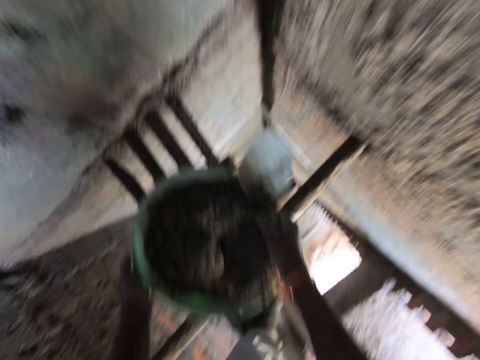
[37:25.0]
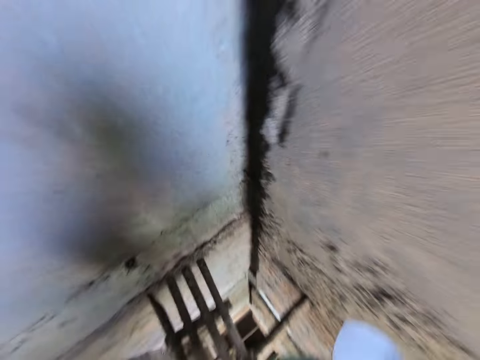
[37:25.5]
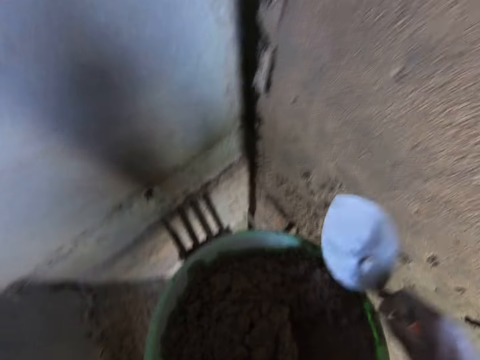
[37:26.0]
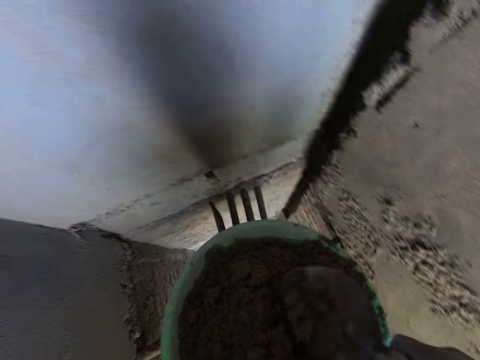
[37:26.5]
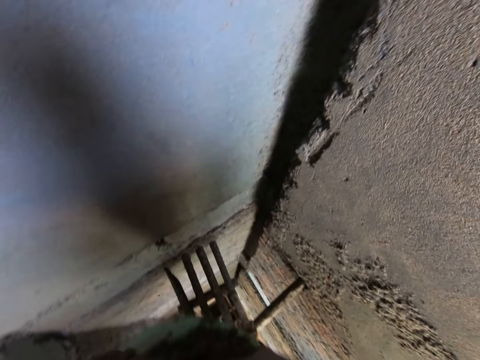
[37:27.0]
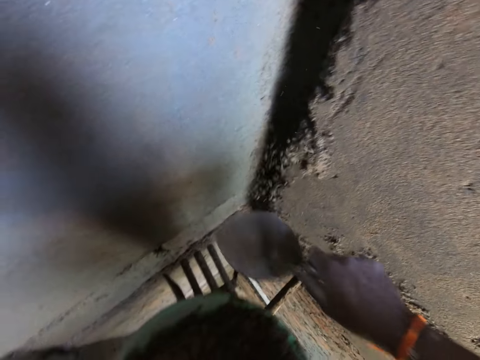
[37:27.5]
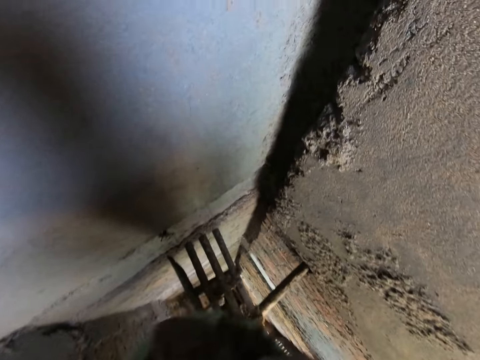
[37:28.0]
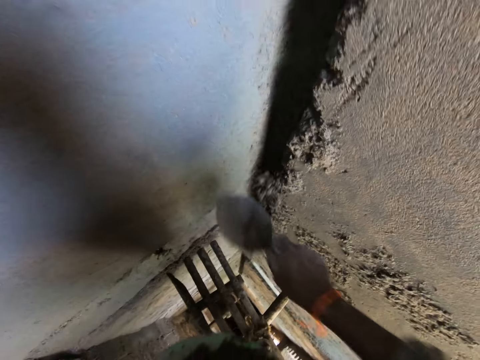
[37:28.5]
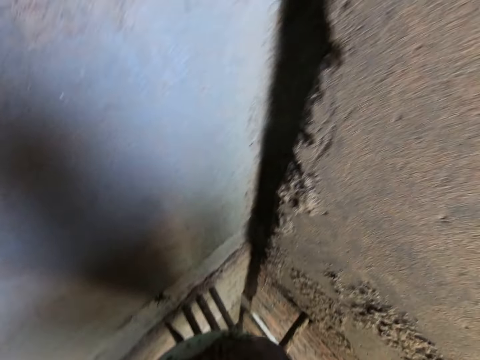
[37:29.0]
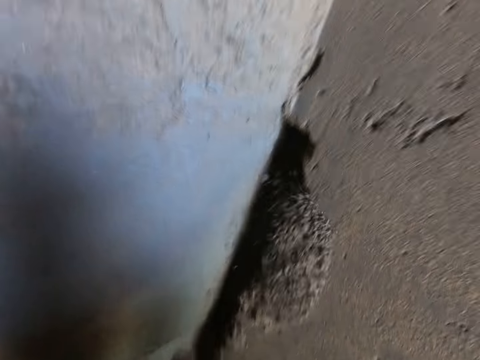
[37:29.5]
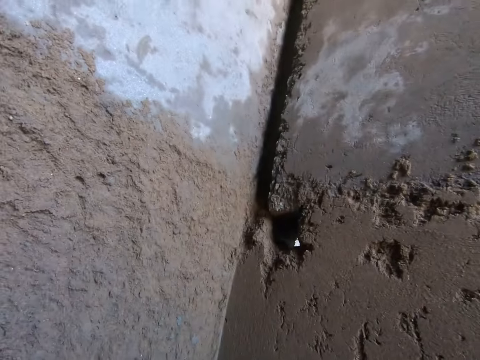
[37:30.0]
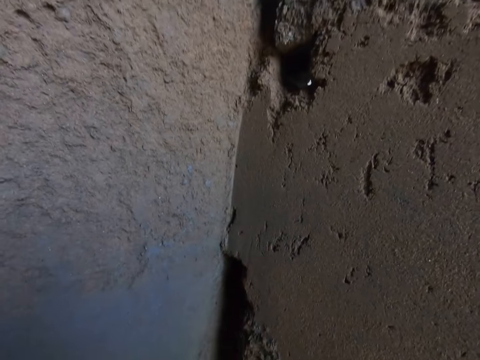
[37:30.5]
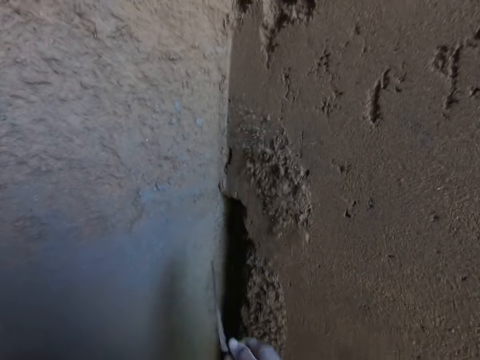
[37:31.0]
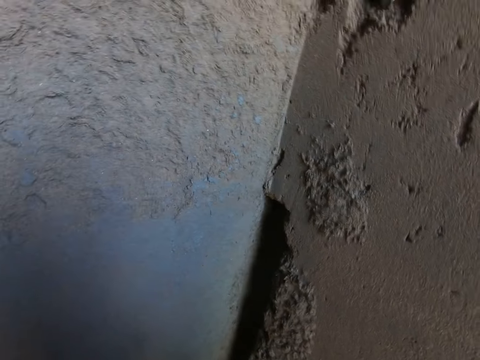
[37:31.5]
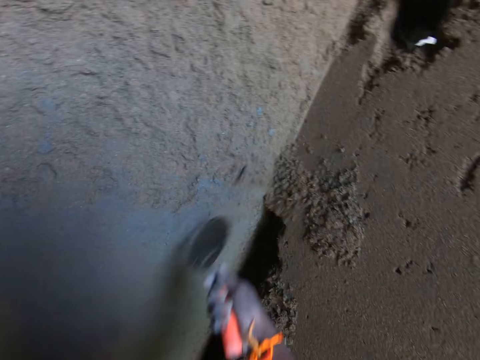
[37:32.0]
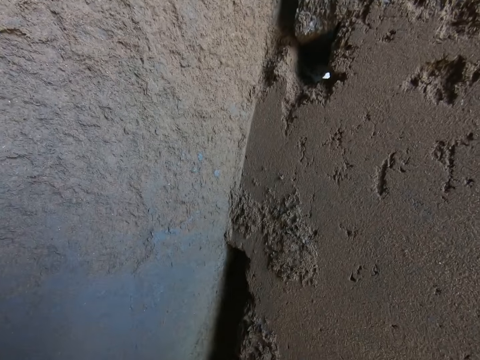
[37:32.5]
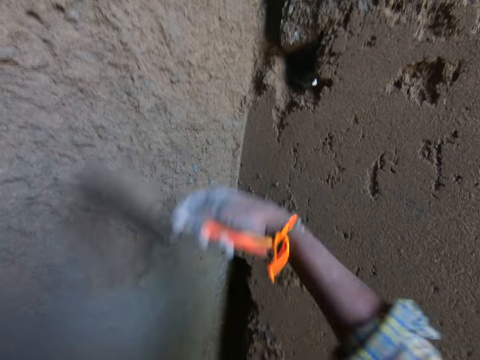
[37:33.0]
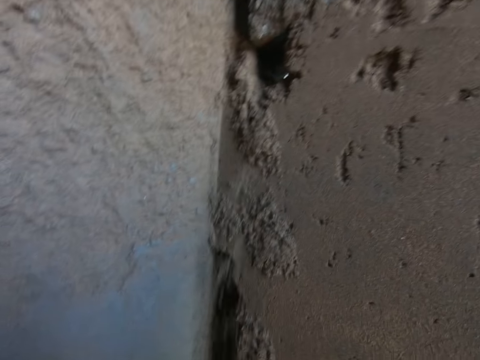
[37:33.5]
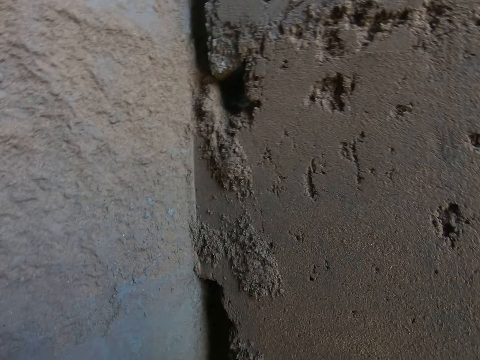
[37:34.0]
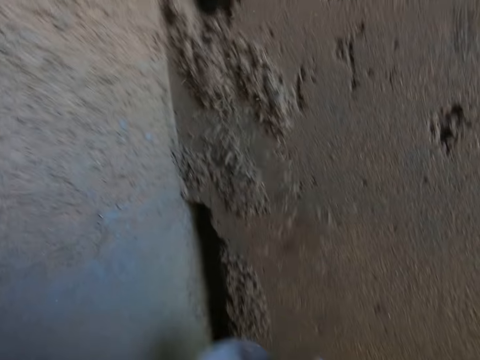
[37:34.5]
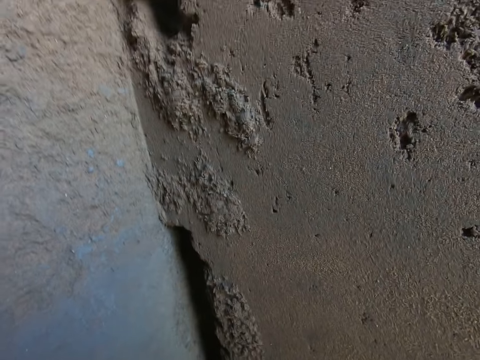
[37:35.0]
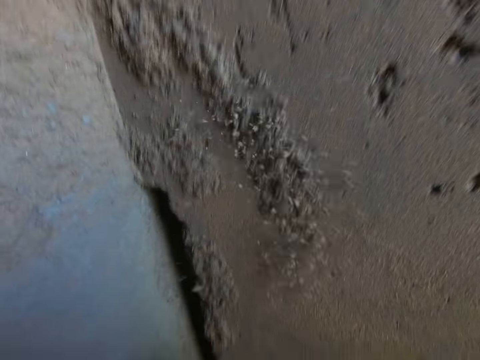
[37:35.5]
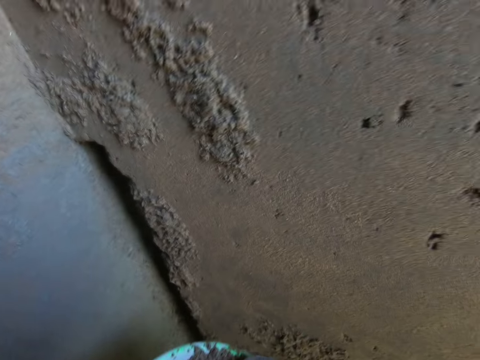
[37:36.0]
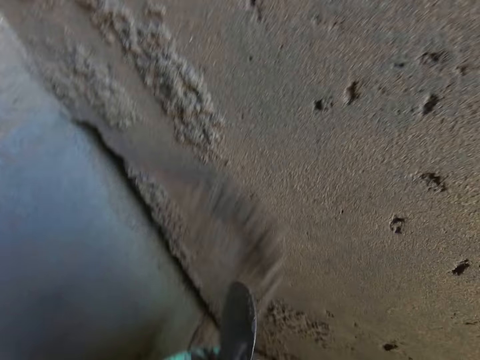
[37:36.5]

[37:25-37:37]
The camera wearer picks the bowl from the scaffold with both hands. He holds the bowl with his left hand. He scoops some mortar from the bowl in his left hand with the hand trowel in his right hand. He pours the mortar from the hand trowel in his right hand on the wall. He scoops some mortar from the bowl in his left hand with the hand trowel in his right hand. He pours the mortar from the hand trowel in his right hand on the wall. He scoops some mortar from the bowl in his left hand with the hand trowel in his right hand. He pours the mortar from the hand trowel in his right hand on the wall. He looks around. He pours some mortar from the hand trowel in his right hand on the wall. He scoops sand with the trowel. He pours some mortar from the hand trowel in his right hand on the wall. He scoops sand with the trowel. He pours some mortar from the hand trowel in his right hand on the wall. He scoops sand with the trowel. He pours some mortar from the hand trowel in his right hand on the wall. He scoops sand with the trowel. He pours some mortar from the hand trowel in his right hand on the wall. He scoops sand with the trowel. He pours some mortar from the hand trowel in his right hand on the wall.

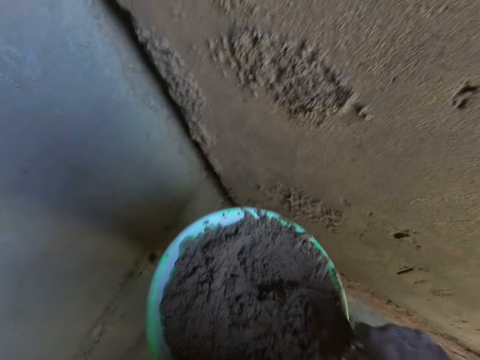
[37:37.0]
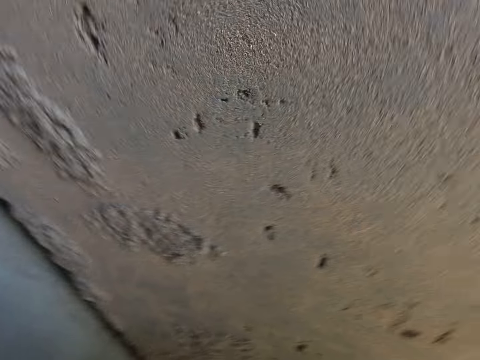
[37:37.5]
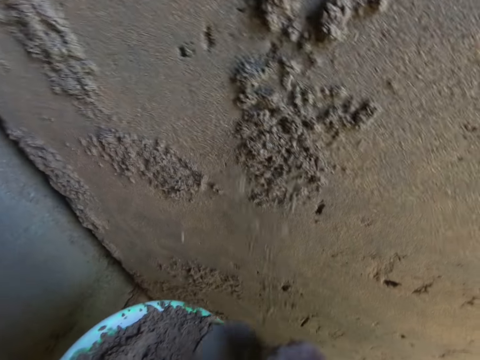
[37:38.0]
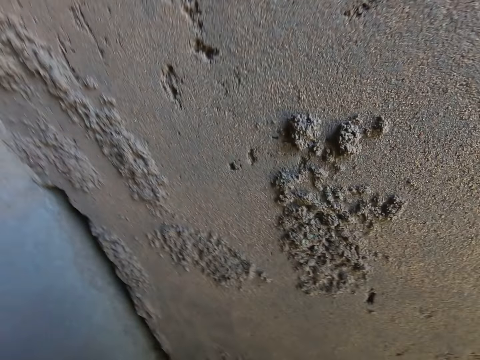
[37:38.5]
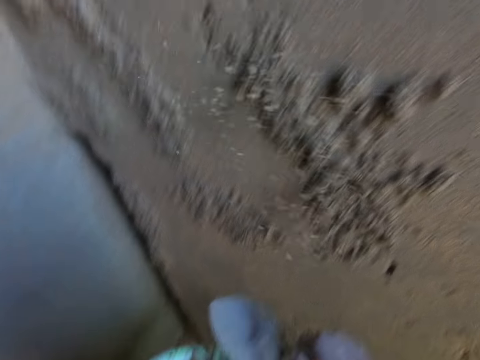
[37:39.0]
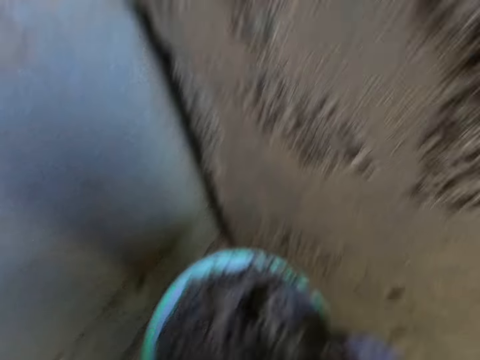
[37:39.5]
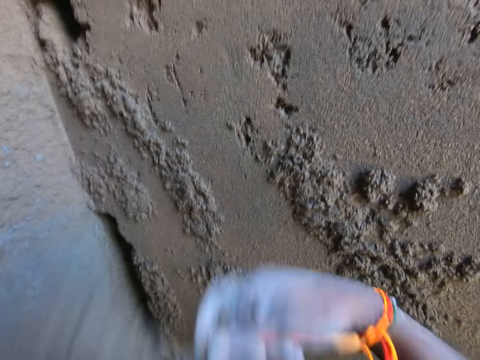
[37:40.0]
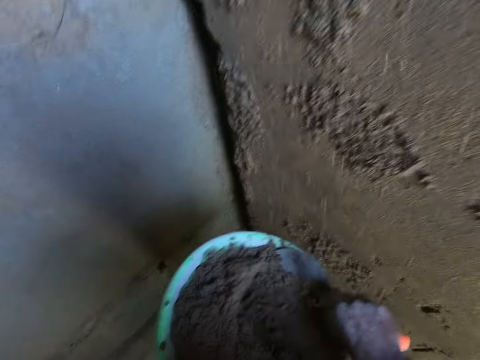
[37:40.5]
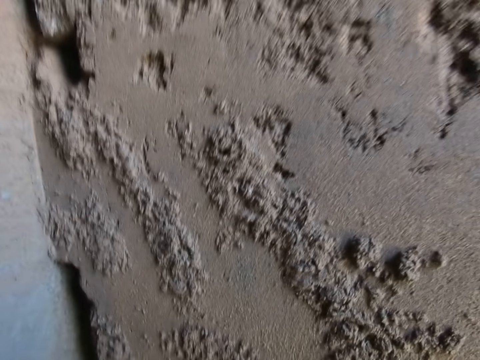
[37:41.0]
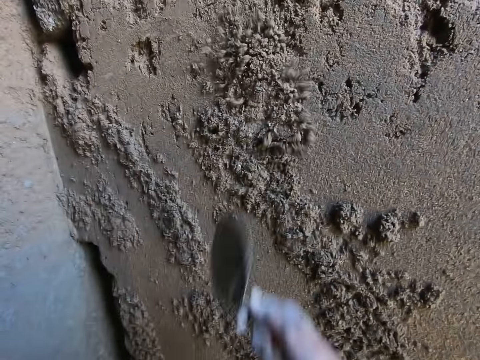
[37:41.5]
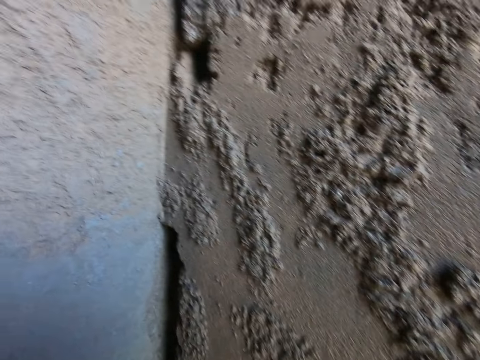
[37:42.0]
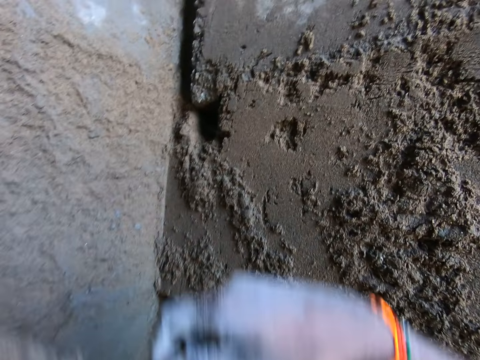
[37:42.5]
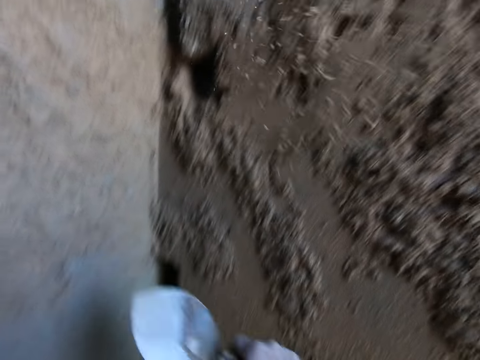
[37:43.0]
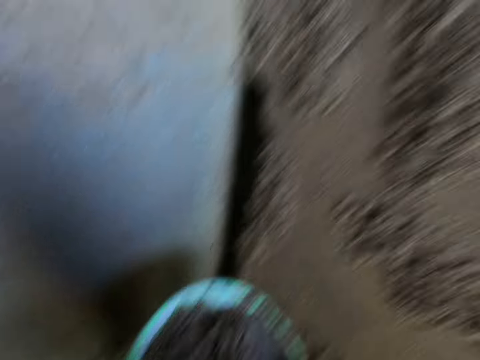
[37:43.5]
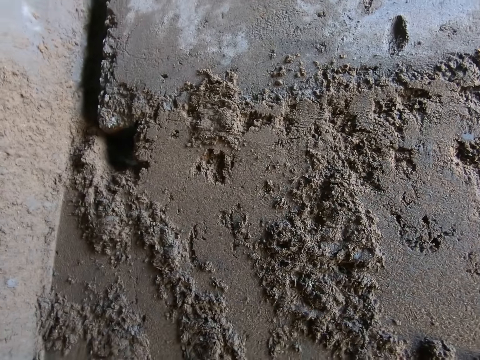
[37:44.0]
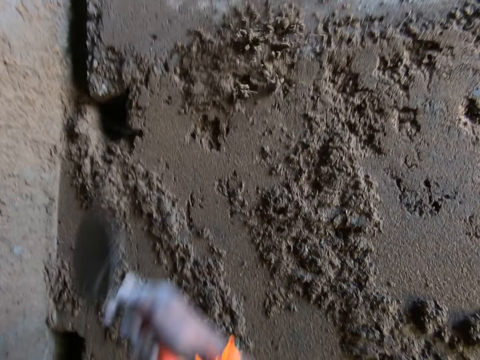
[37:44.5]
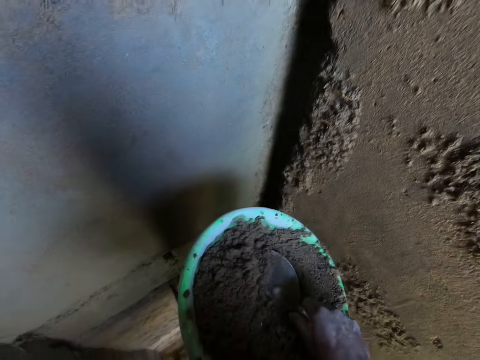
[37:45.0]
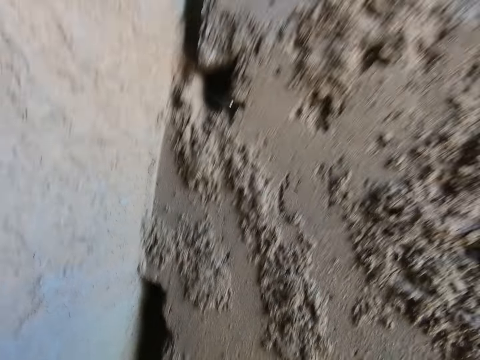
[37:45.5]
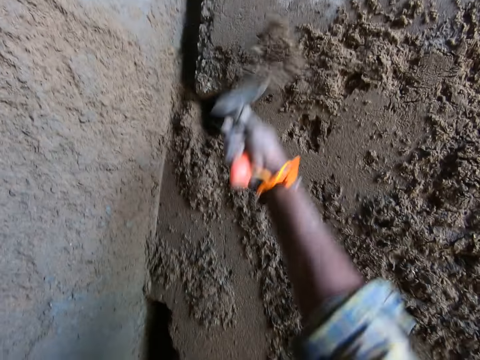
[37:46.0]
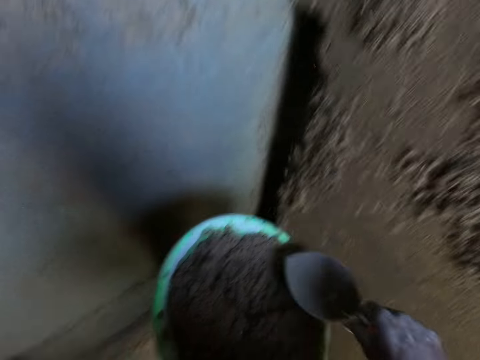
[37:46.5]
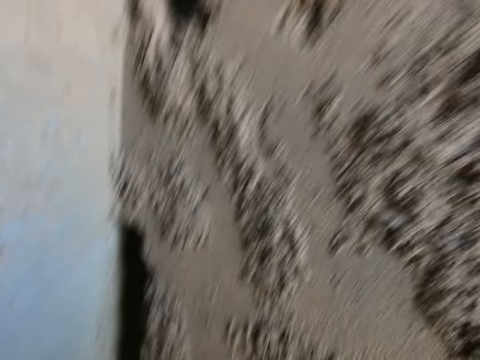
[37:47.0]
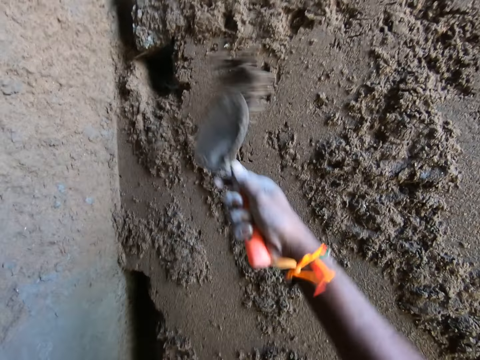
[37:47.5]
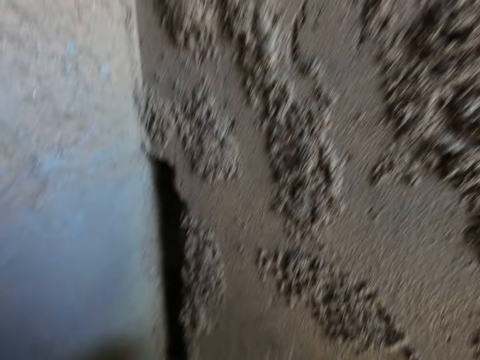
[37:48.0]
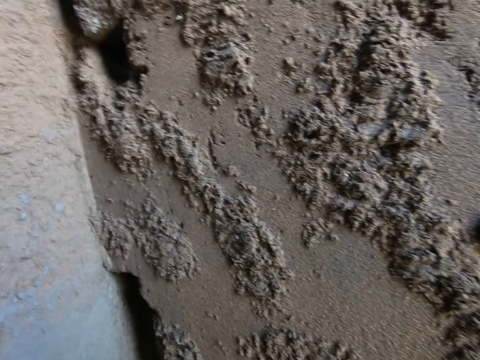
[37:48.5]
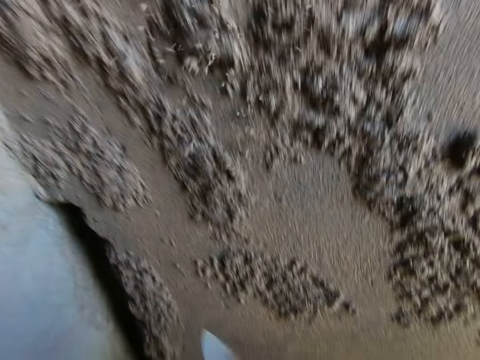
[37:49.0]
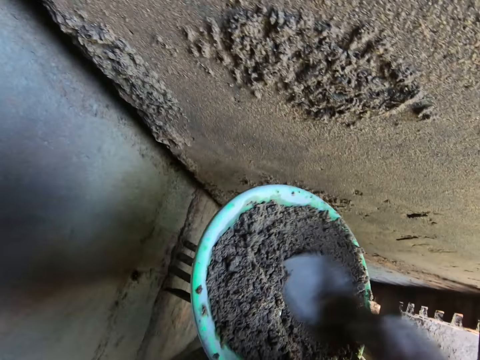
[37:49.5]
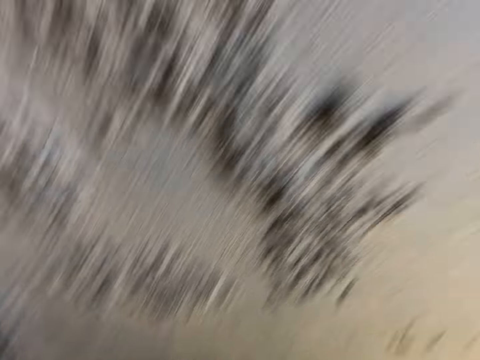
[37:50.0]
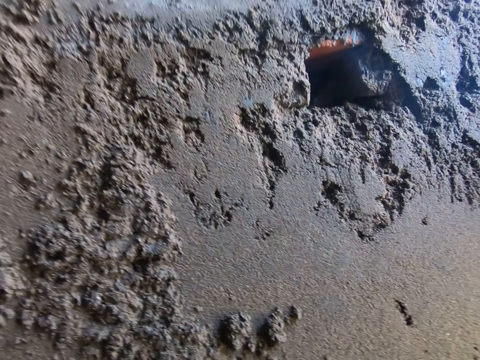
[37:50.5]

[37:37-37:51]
The camera wearer scoops some mortar from the bowl in his left hand with the hand trowel in his right hand. He pours the mortar from the hand trowel in his right hand on the wall. He scoops some mortar from the bowl in his left hand with the hand trowel in his right hand. He pours the mortar from the hand trowel in his right hand on the wall. He scoops some mortar from the bowl in his left hand with the hand trowel in his right hand. He pours the mortar from the hand trowel in his right hand on the wall. He scoops some mortar from the bowl in his left hand with the hand trowel in his right hand. He pours the mortar from the hand trowel in his right hand on the wall. He scoops sand with the trowel. He pours some mortar from the hand trowel in his right hand on the wall. He scoops some mortar from the bowl in his left hand with the hand trowel in his right hand. He pours the mortar from the hand trowel in his right hand on the wall. He scoops some mortar from the bowl in his left hand with the hand trowel in his right hand. He pours the mortar from the hand trowel in his right hand on the wall. He scoops some mortar from the bowl in his left hand with the hand trowel in his right hand. He pours the mortar from the hand trowel in his right hand on the wall. He scoops sand with the trowel. He pours some mortar from the hand trowel in his right hand on the wall. He scoops some mortar from the bowl in his left hand with the hand trowel in his right hand.
